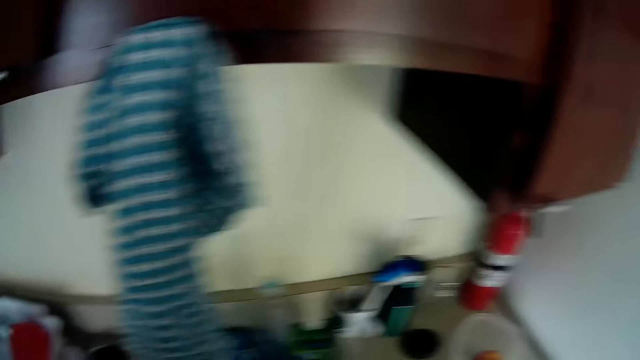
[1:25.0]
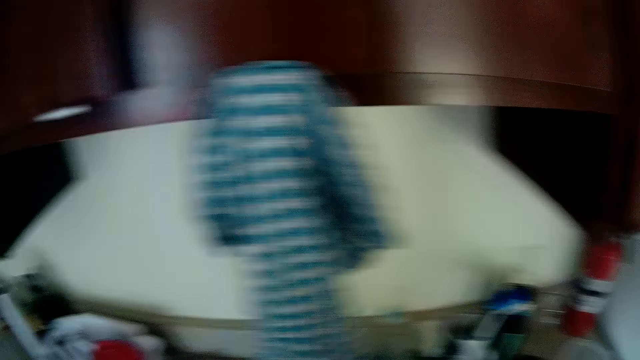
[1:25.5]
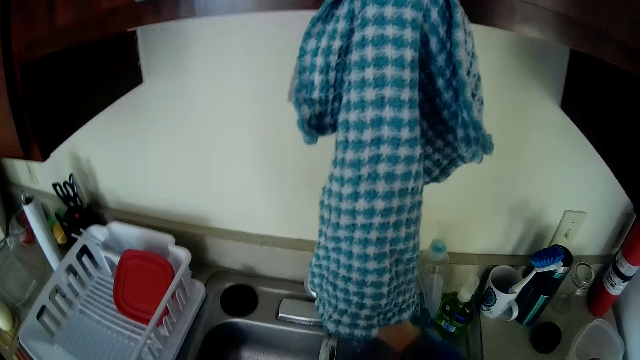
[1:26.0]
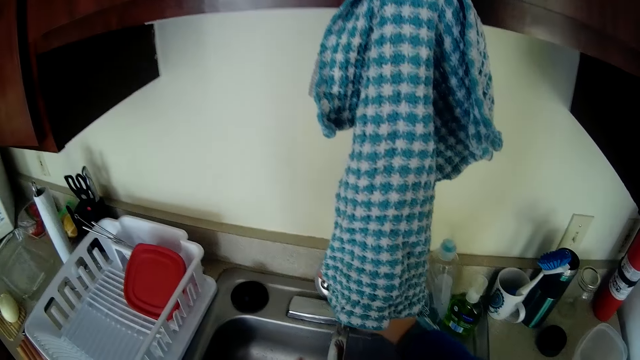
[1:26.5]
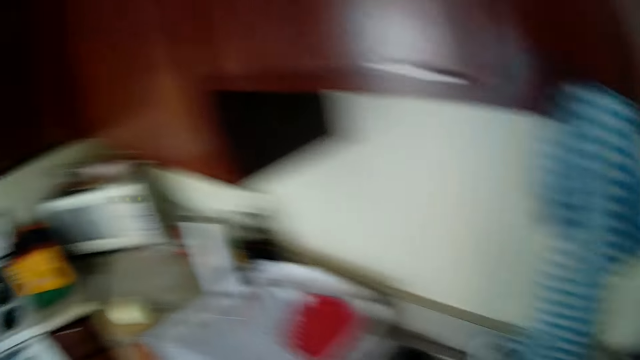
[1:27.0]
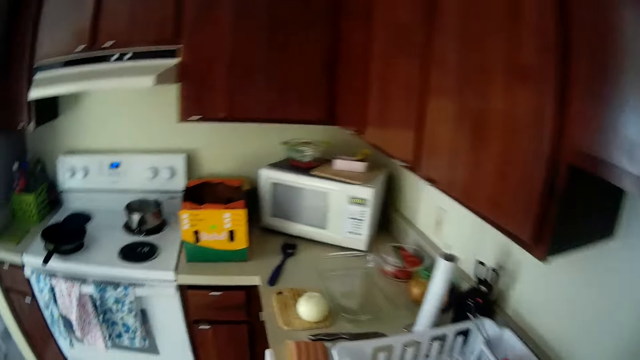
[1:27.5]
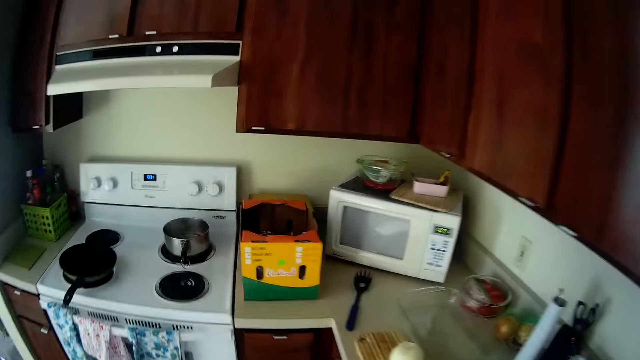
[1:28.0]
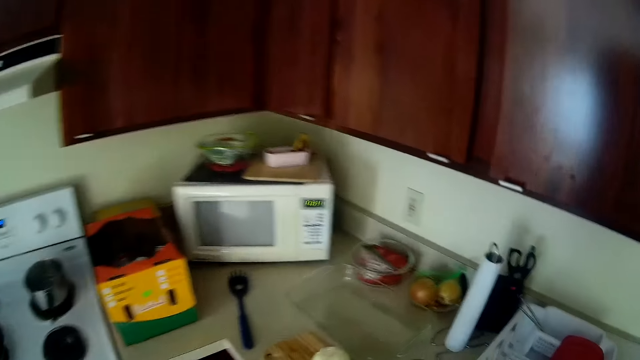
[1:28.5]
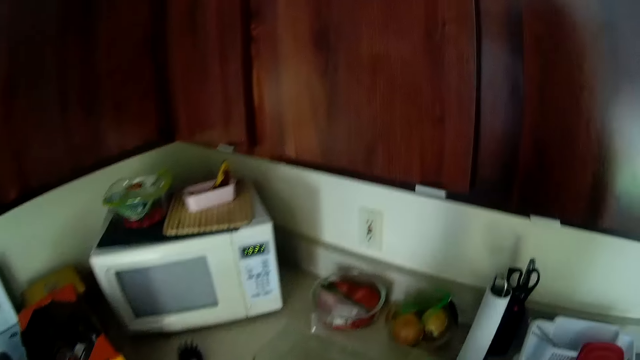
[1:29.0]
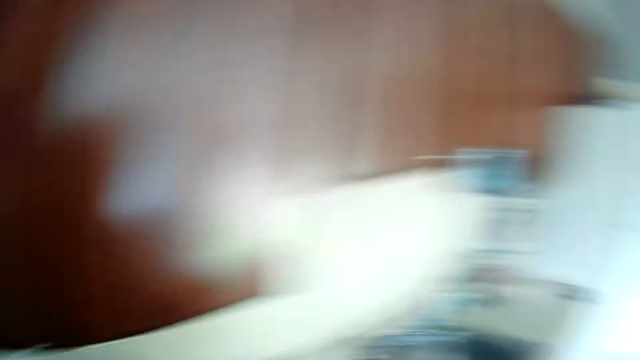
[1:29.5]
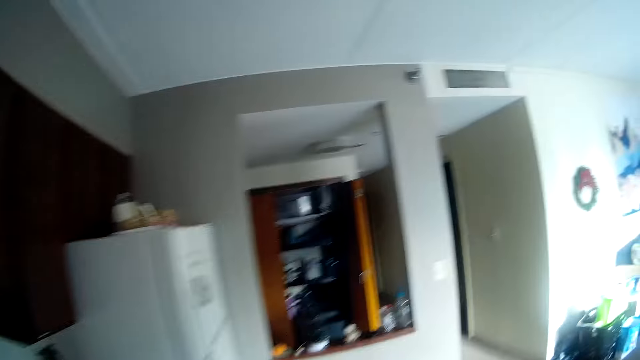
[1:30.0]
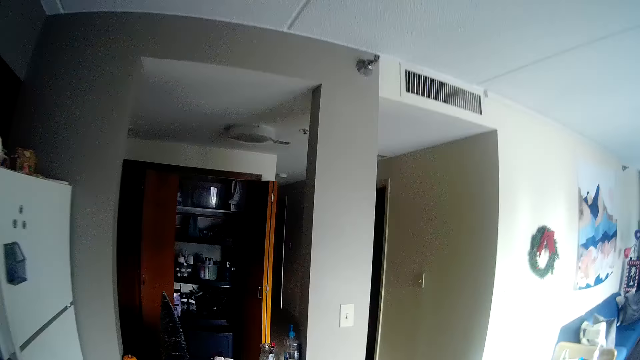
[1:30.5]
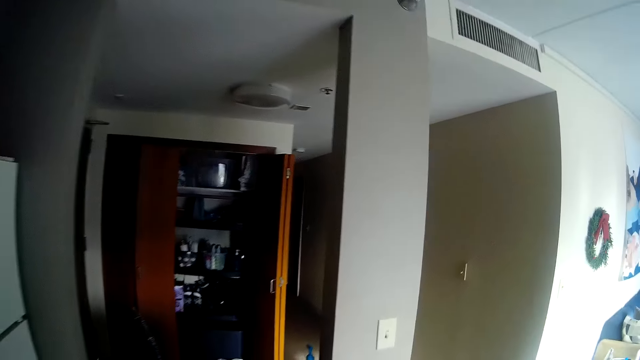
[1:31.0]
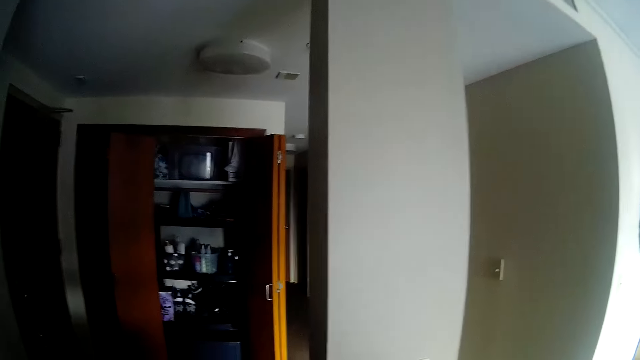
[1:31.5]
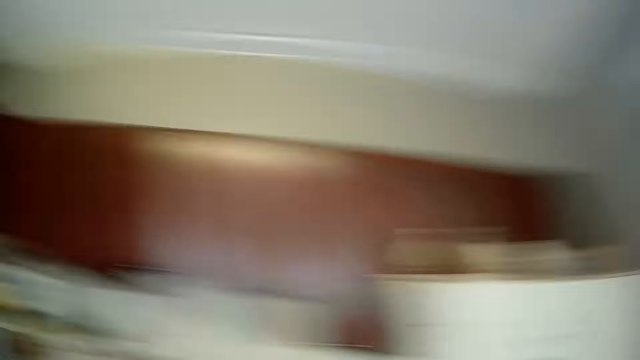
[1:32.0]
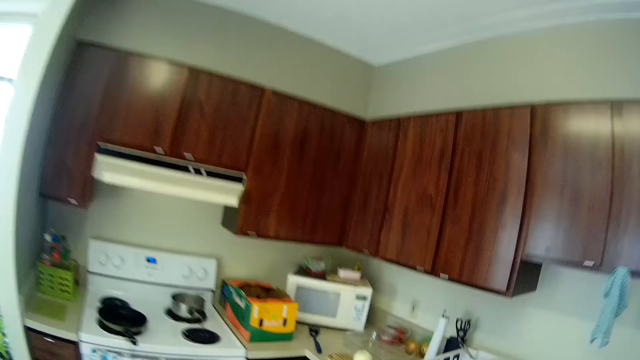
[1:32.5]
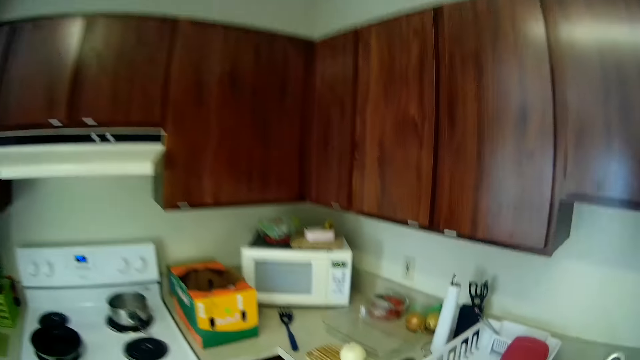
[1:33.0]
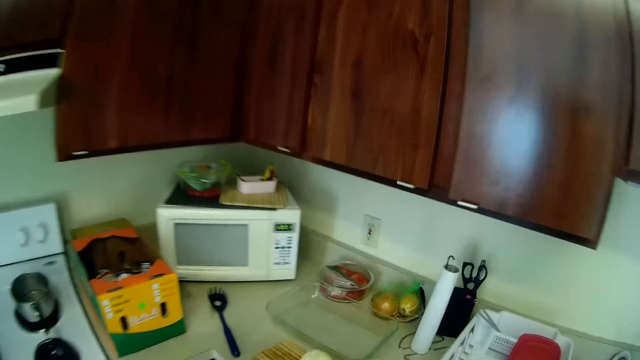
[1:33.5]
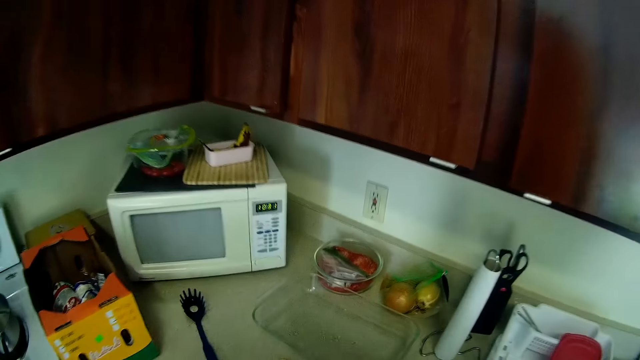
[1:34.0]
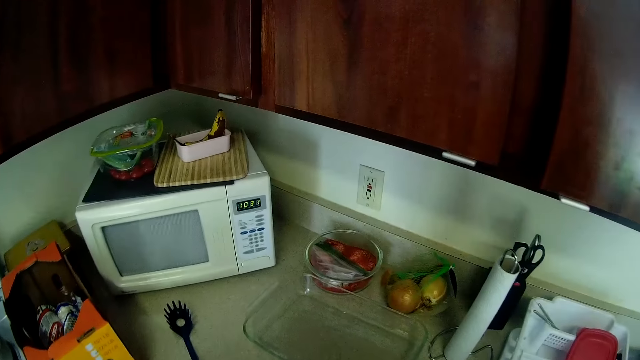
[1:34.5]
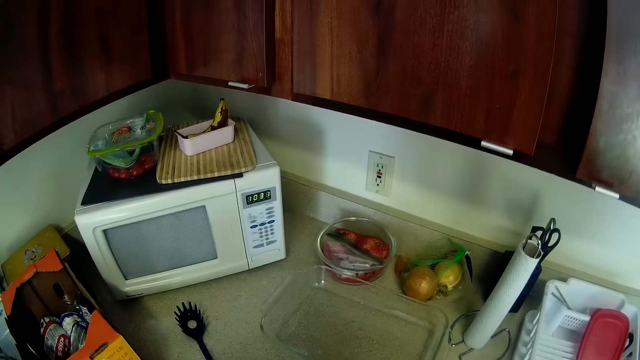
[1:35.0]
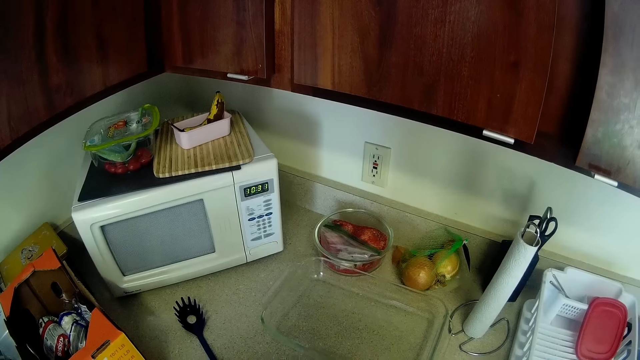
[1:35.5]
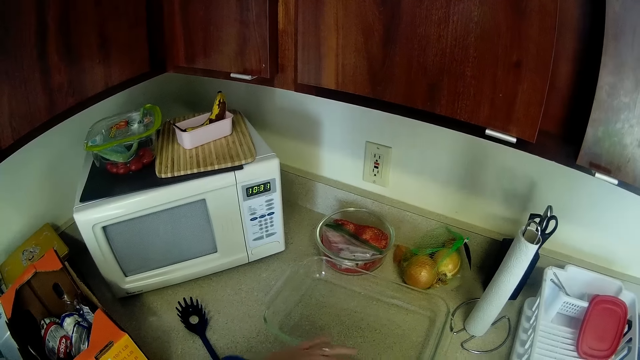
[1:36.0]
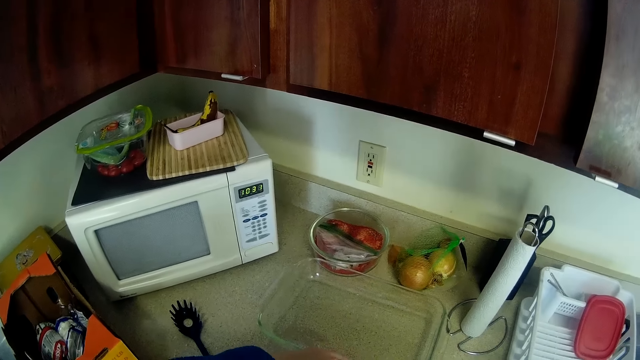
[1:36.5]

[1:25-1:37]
The camera wearer turns off the tap.

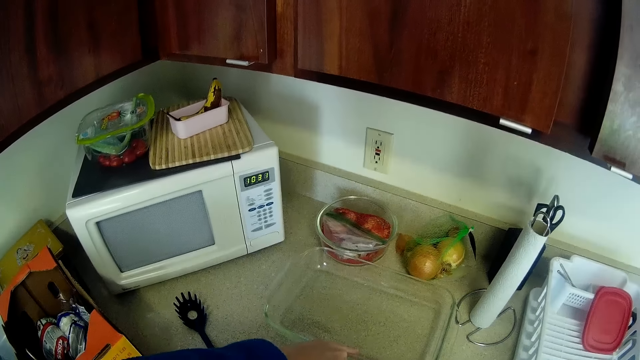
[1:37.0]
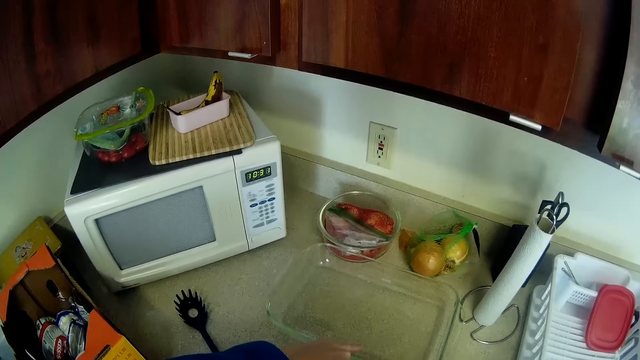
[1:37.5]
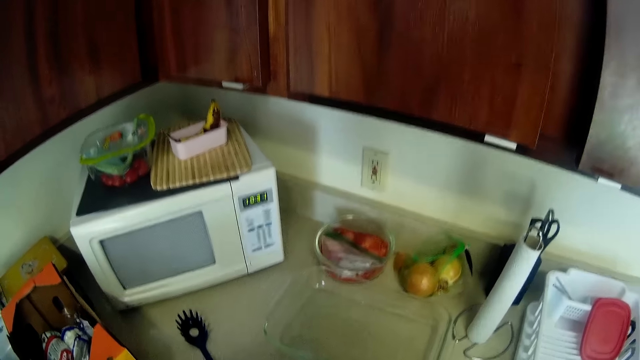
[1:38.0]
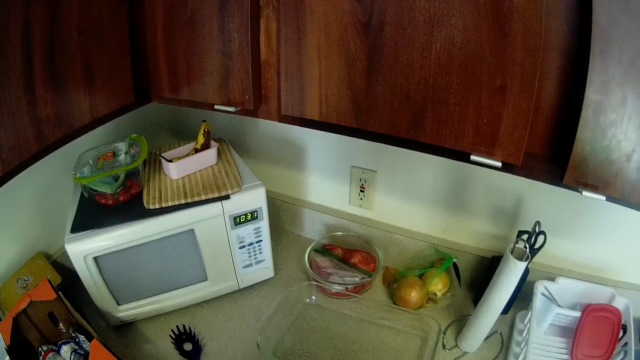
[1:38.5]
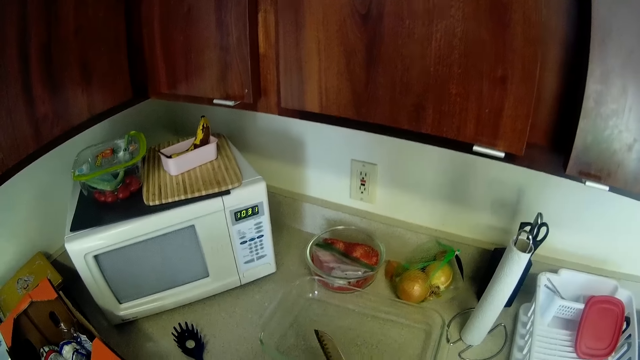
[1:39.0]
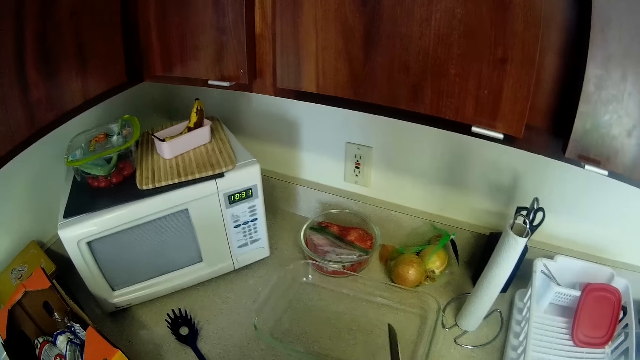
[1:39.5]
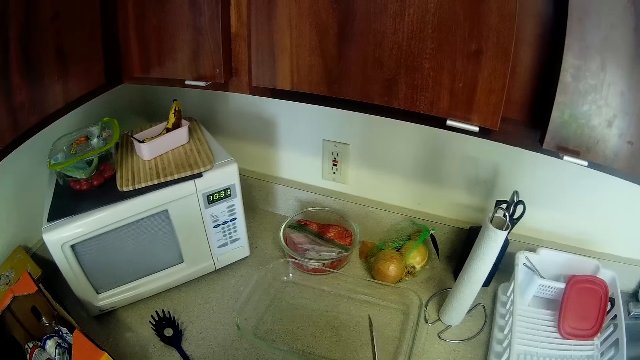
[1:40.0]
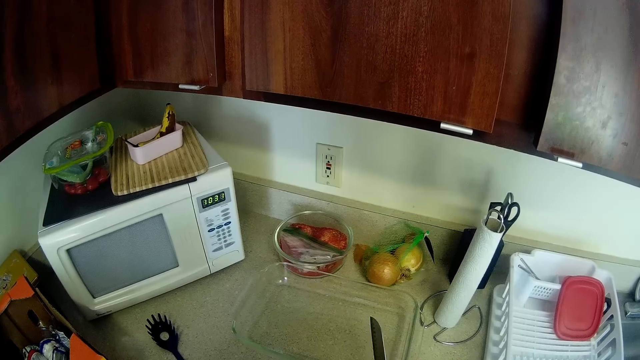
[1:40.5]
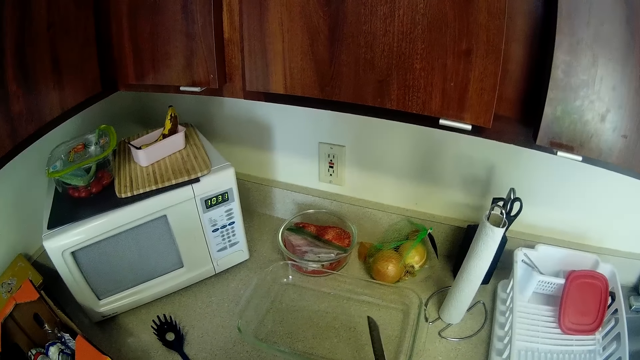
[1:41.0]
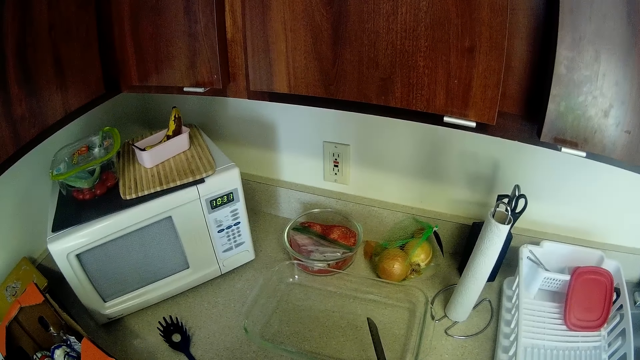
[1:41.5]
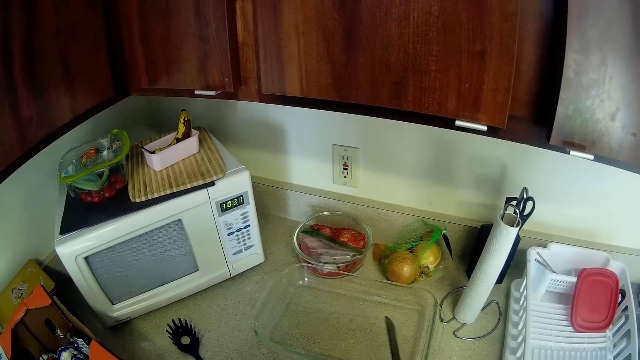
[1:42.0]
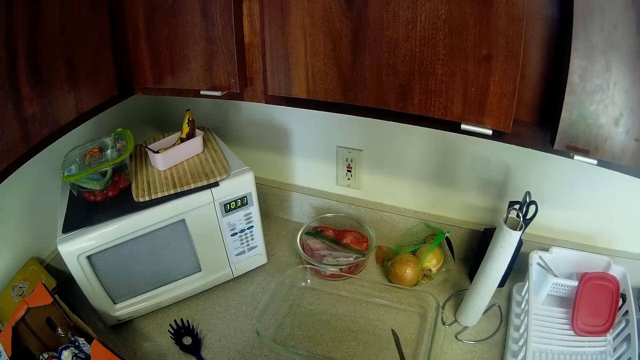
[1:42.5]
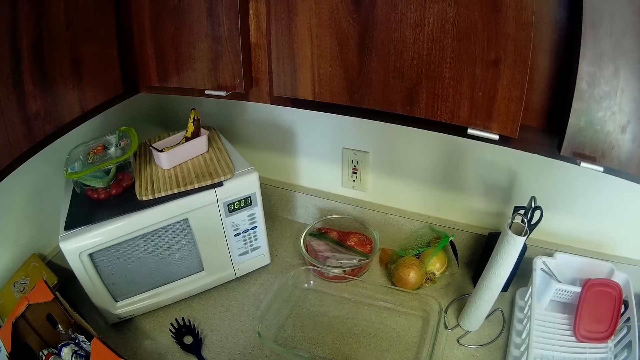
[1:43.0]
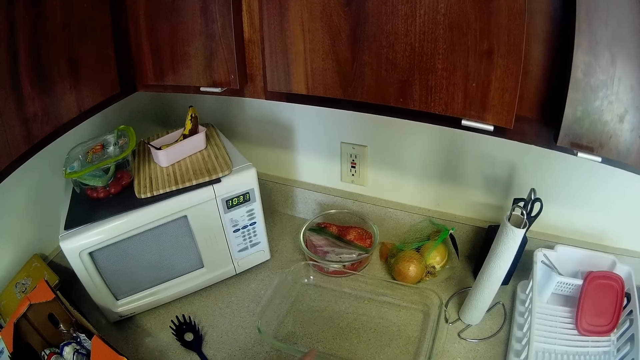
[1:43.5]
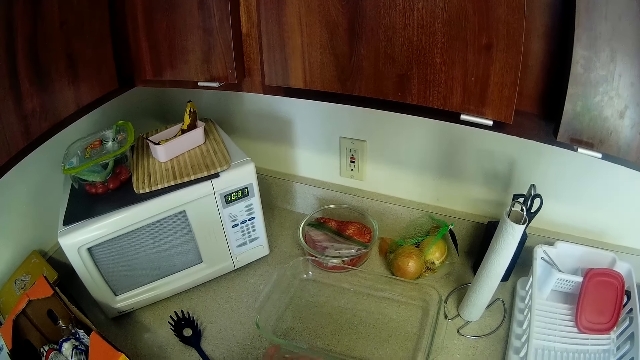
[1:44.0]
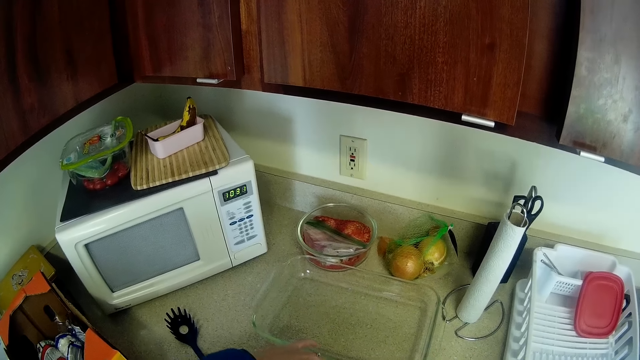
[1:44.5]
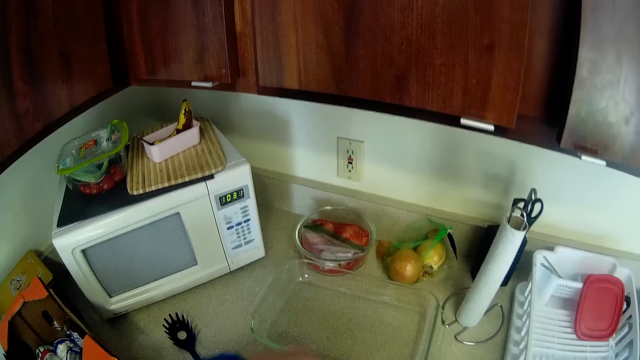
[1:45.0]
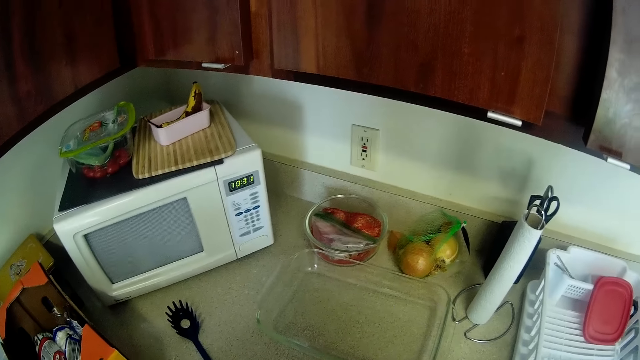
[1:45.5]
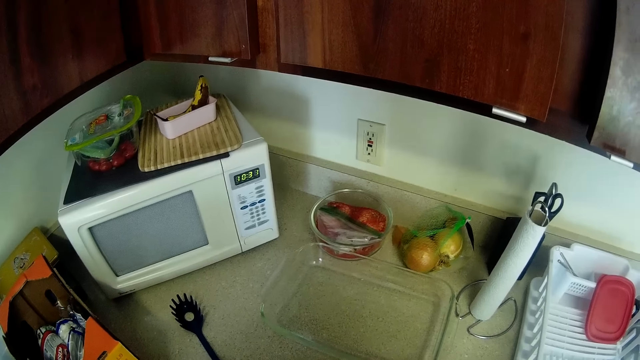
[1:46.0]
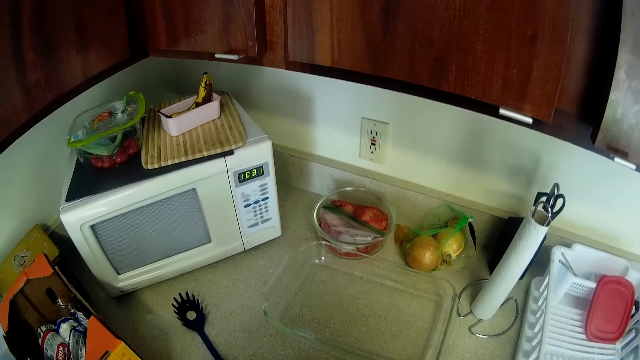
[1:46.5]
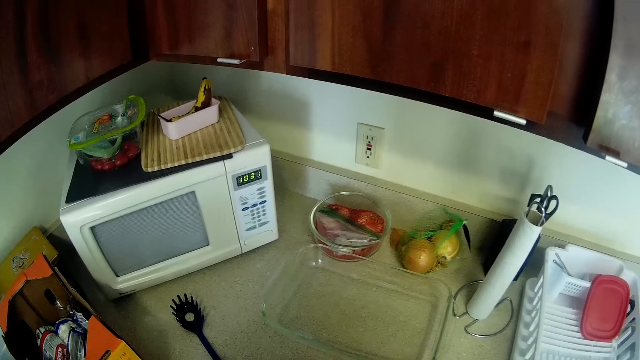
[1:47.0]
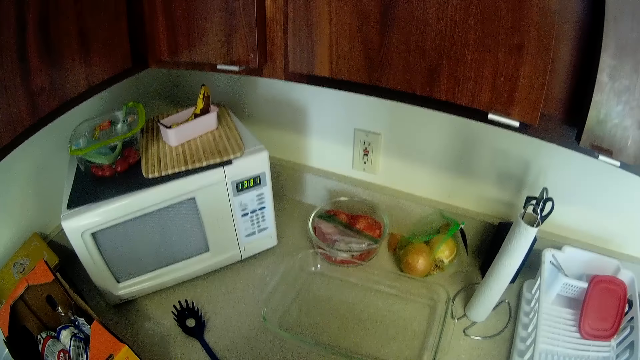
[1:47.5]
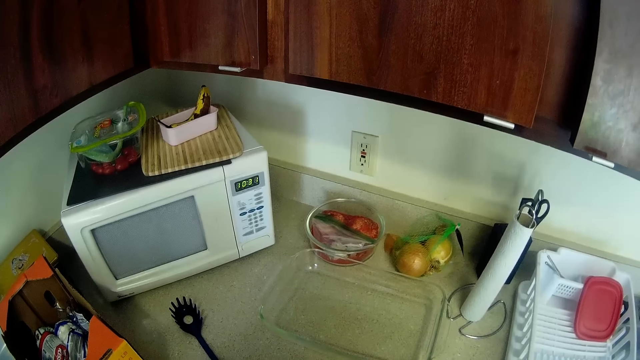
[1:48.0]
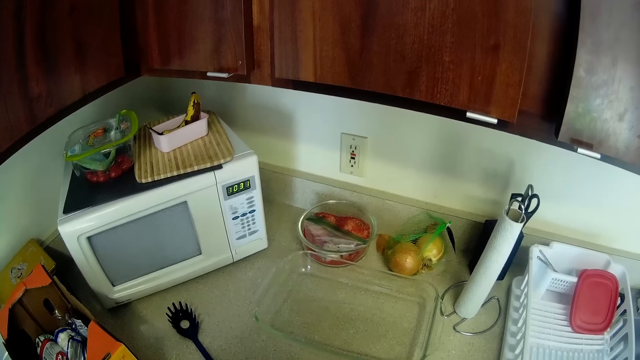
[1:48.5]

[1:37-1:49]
The camera wearer holds a knife.
